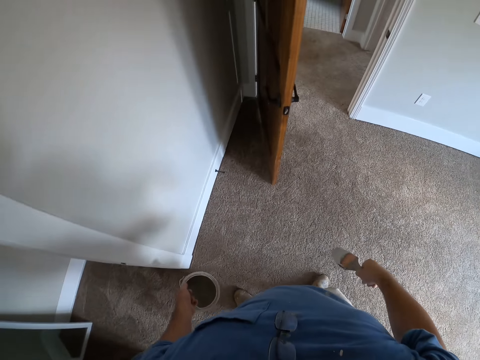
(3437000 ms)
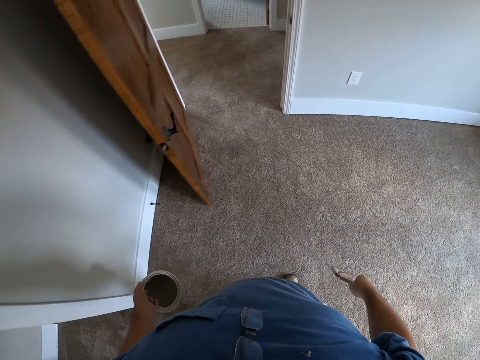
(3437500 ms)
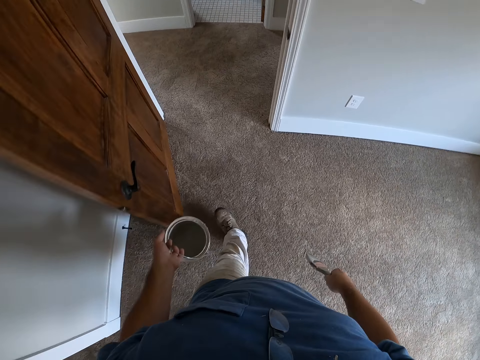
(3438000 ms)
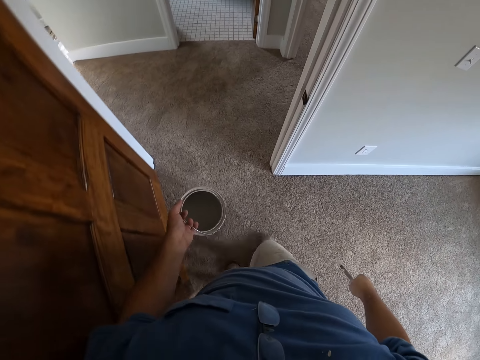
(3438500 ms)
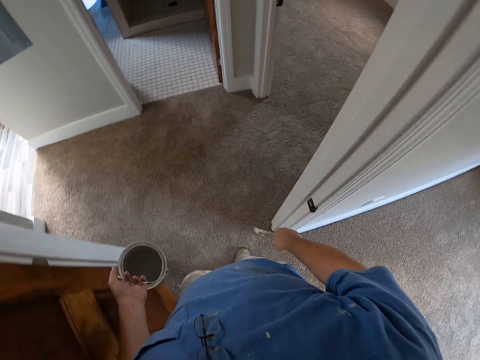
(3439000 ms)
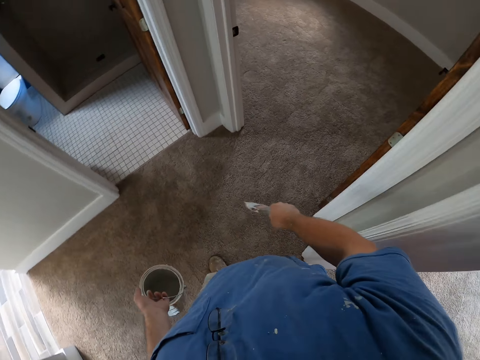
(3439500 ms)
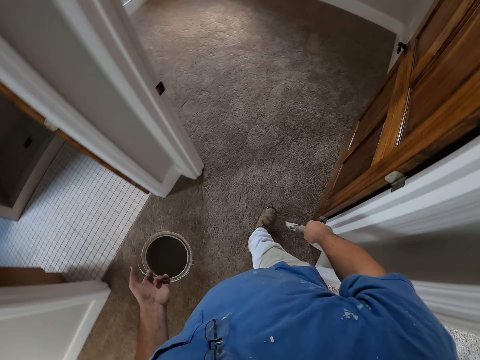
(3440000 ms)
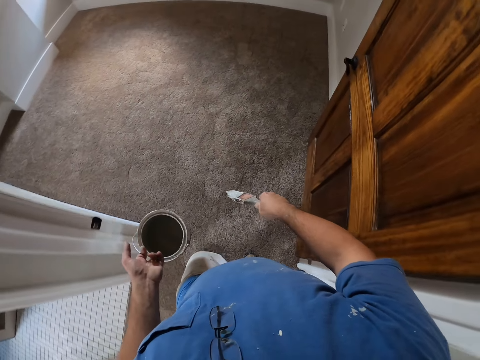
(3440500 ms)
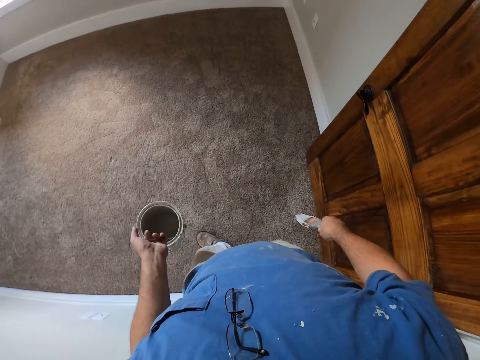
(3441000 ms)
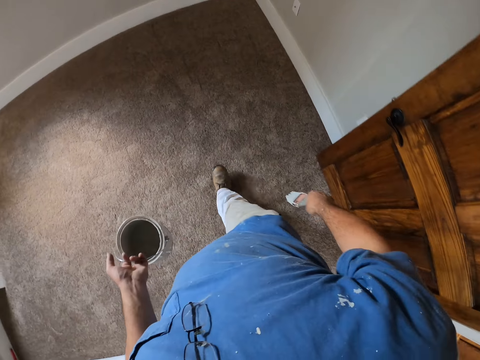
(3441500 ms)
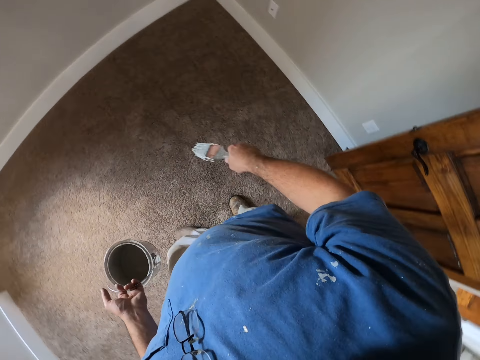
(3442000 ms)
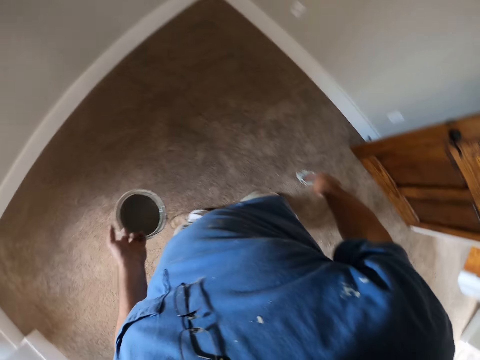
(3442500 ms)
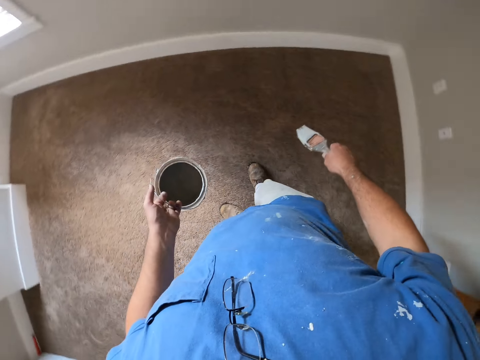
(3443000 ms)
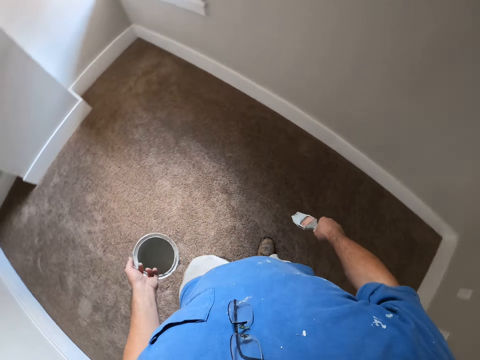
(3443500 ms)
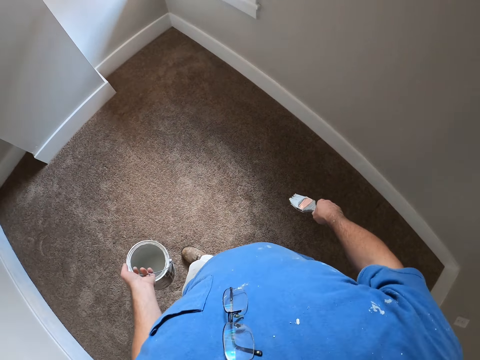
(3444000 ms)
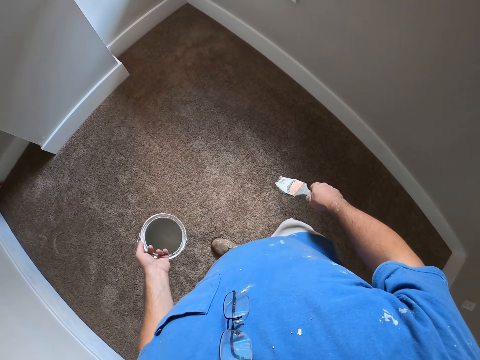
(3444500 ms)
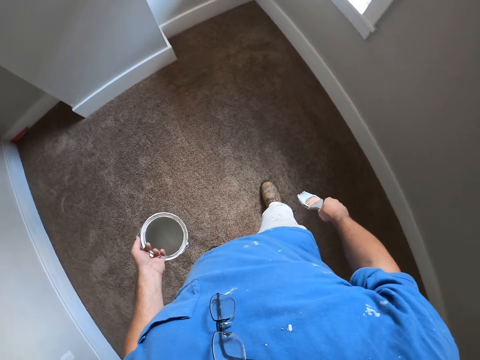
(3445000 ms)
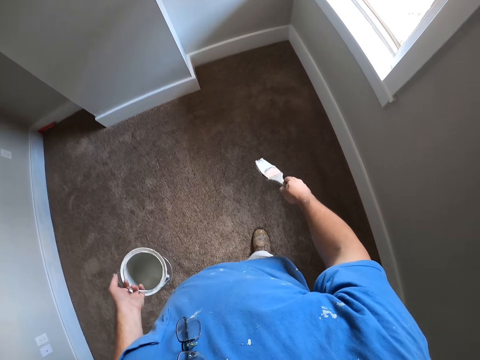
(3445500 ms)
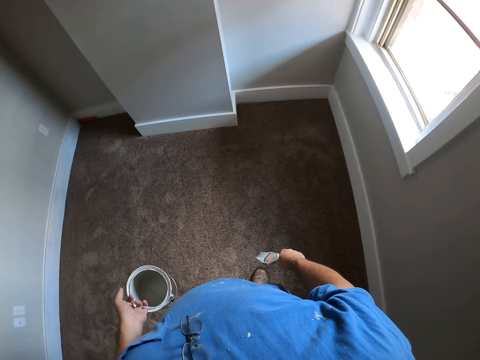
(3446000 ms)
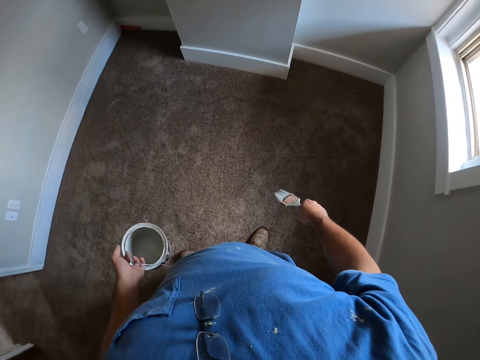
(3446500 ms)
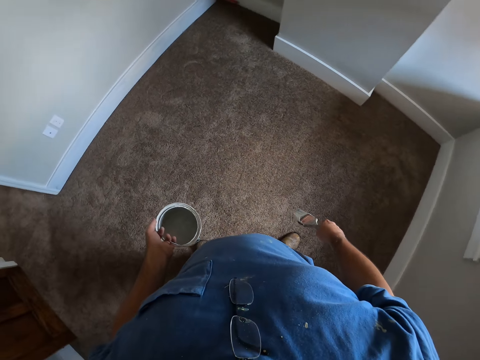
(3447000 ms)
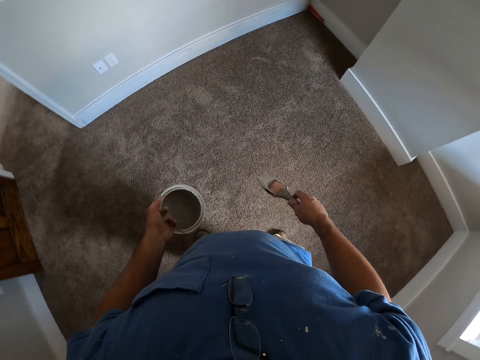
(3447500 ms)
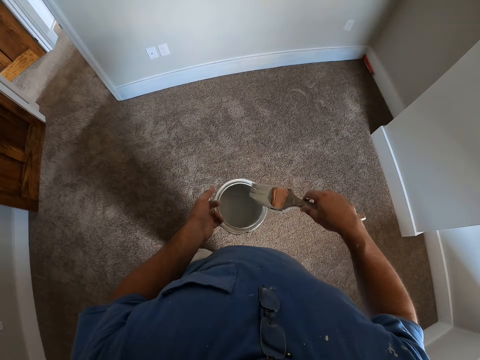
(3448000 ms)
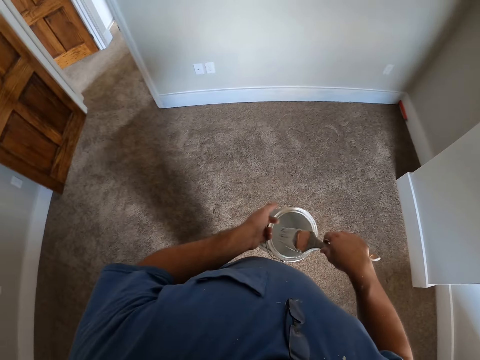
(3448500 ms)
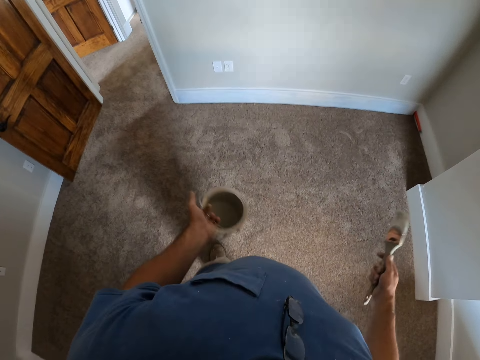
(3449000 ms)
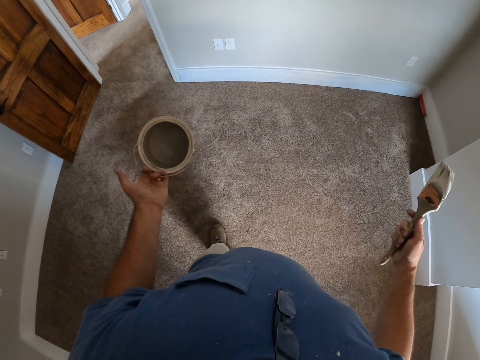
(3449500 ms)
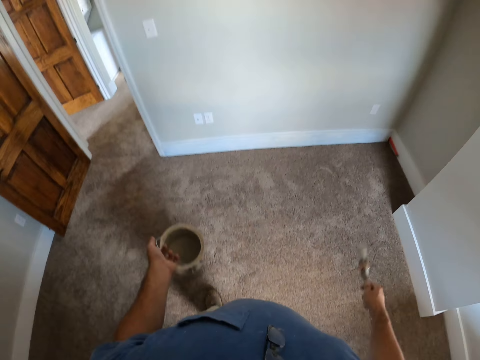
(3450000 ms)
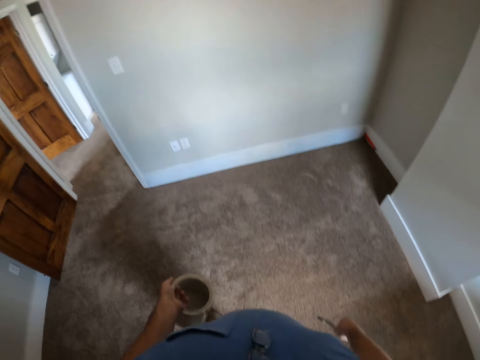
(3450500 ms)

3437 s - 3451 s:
The camera wearer walks out of the room into a second room. He looks around in the room. He dips the paint brush into the paint bucket or tin. He removes the brush from the tin. He gesticulates with his hands.

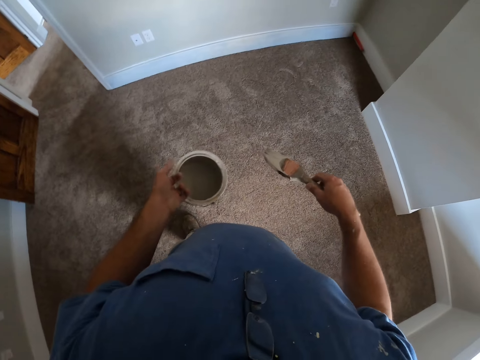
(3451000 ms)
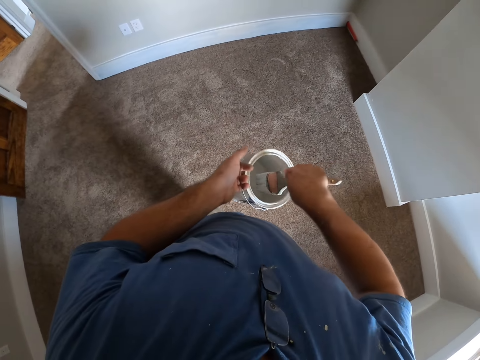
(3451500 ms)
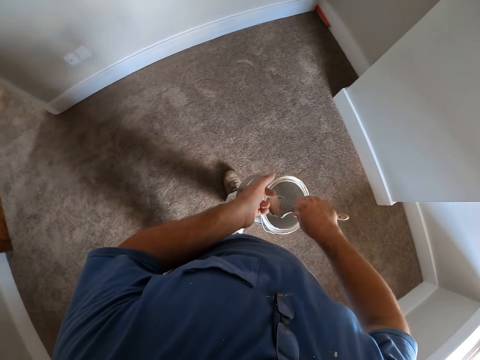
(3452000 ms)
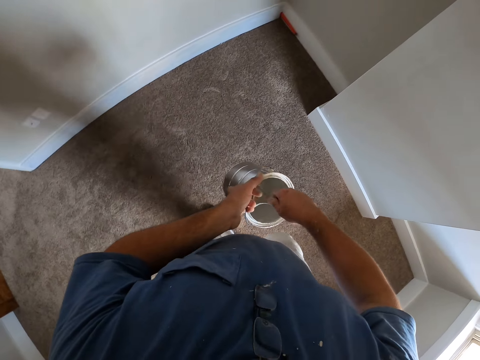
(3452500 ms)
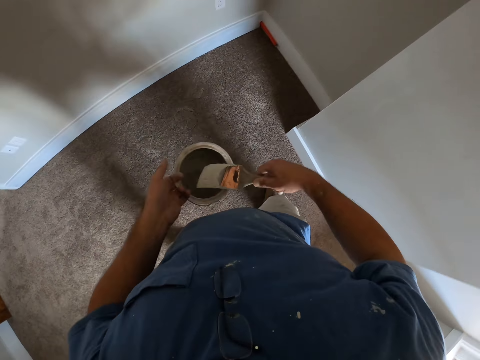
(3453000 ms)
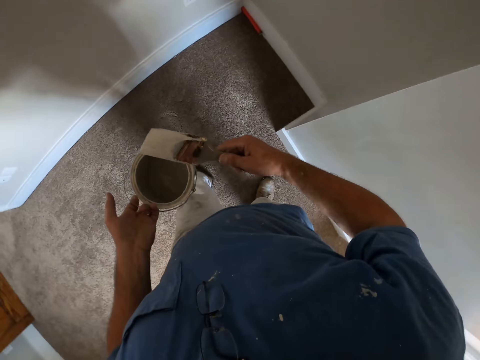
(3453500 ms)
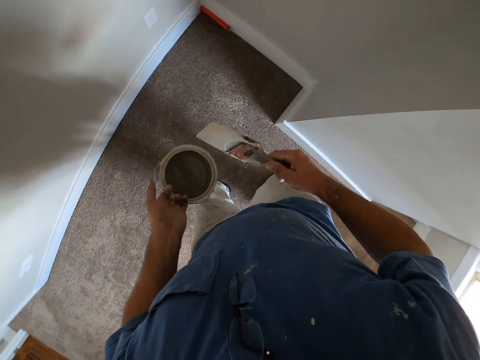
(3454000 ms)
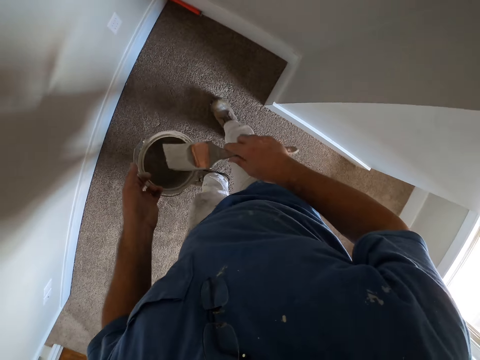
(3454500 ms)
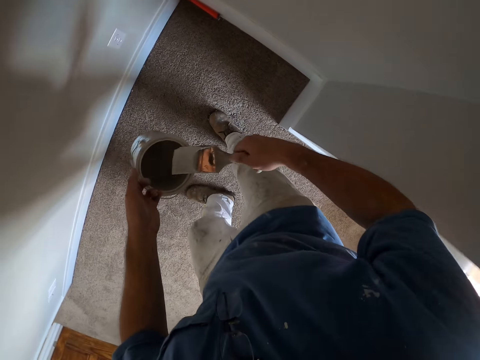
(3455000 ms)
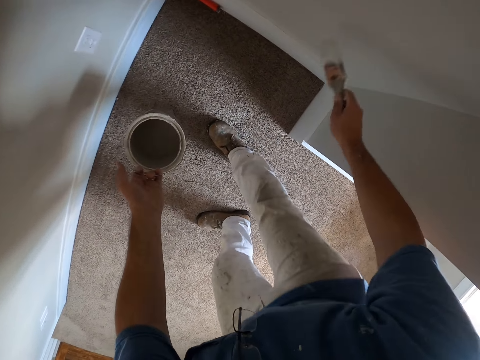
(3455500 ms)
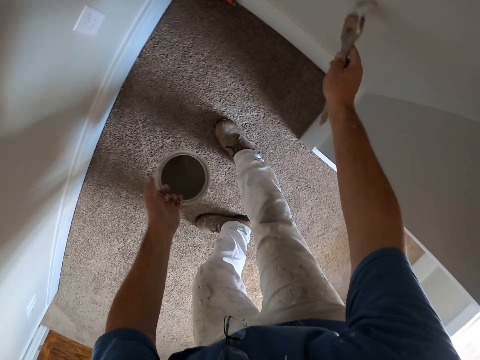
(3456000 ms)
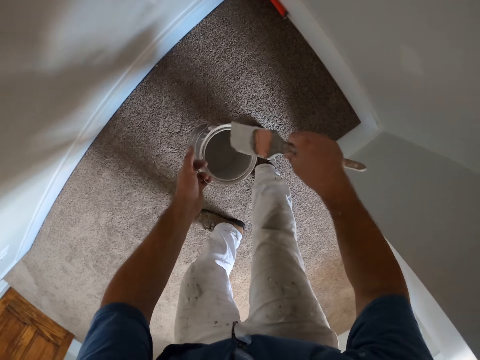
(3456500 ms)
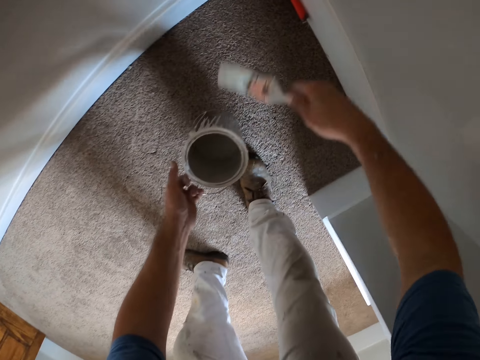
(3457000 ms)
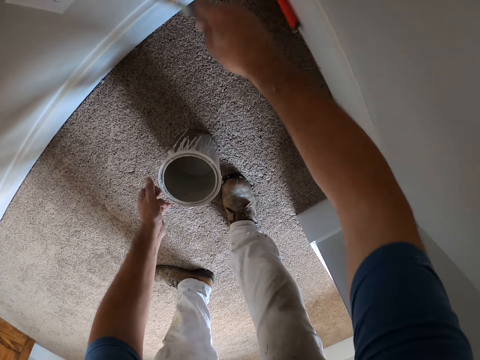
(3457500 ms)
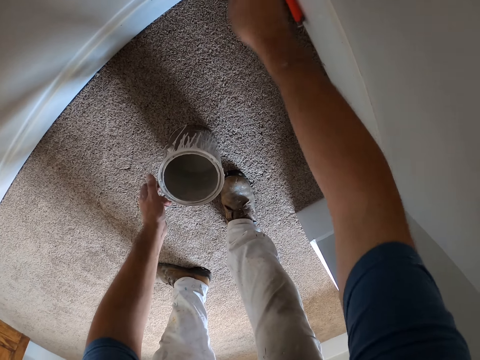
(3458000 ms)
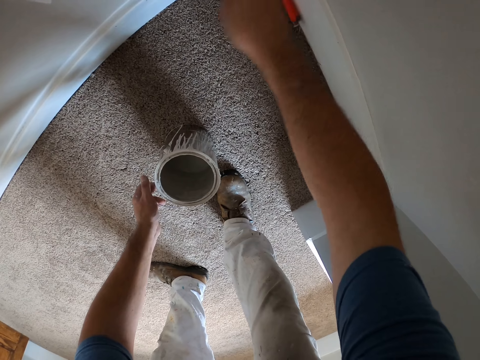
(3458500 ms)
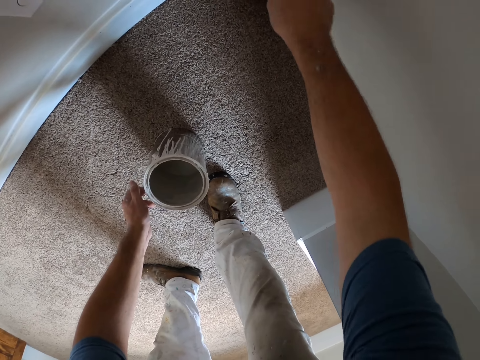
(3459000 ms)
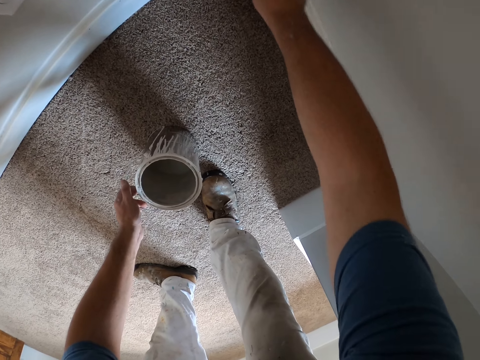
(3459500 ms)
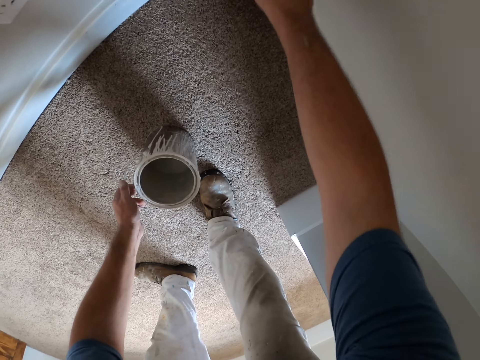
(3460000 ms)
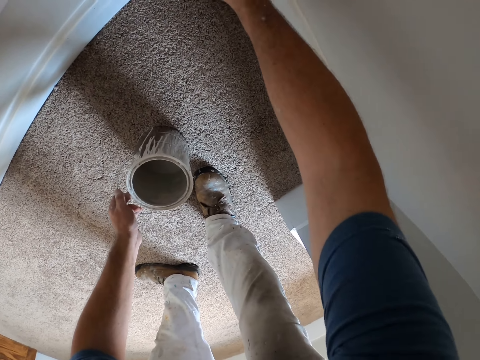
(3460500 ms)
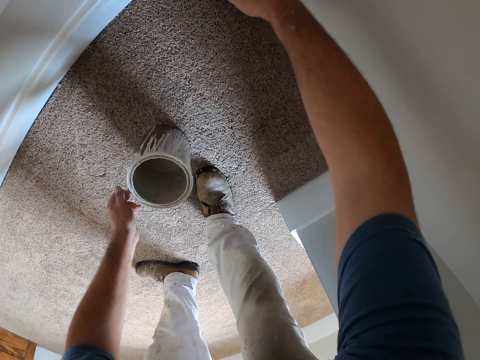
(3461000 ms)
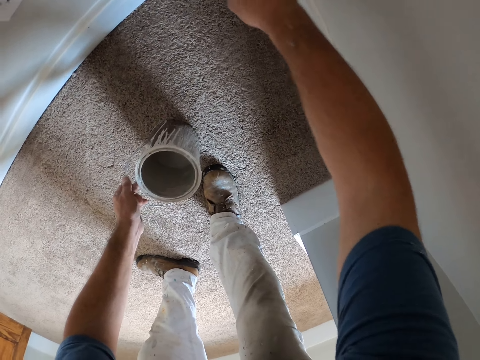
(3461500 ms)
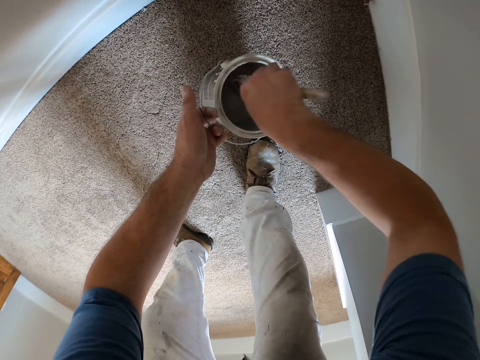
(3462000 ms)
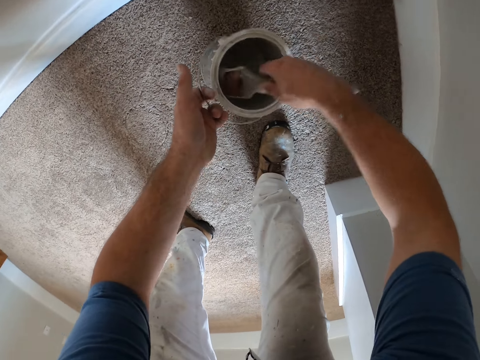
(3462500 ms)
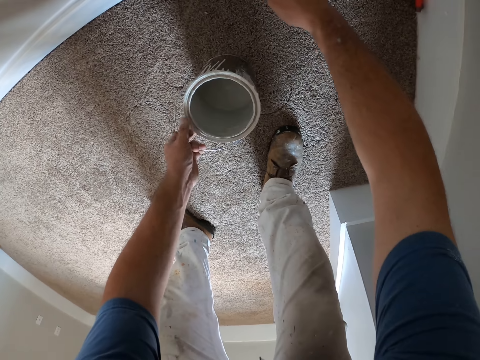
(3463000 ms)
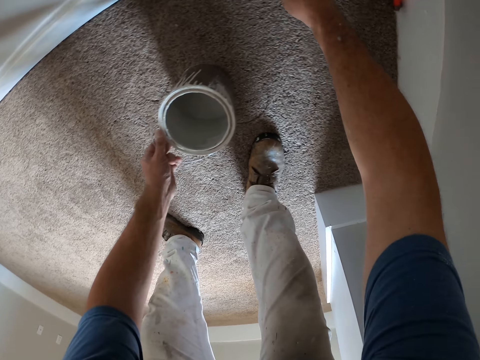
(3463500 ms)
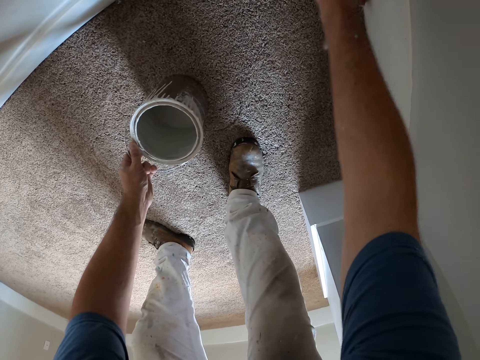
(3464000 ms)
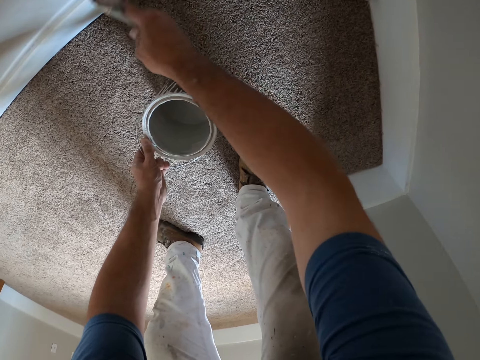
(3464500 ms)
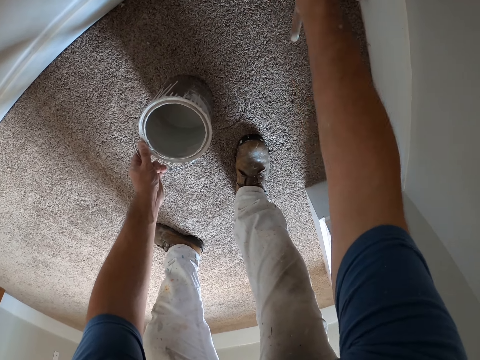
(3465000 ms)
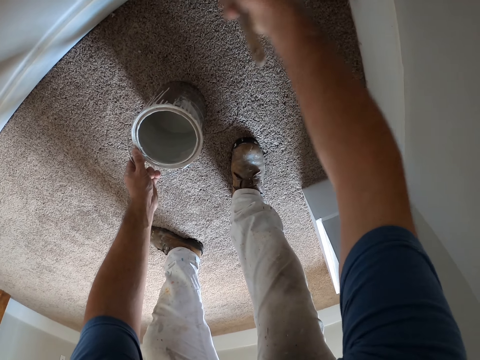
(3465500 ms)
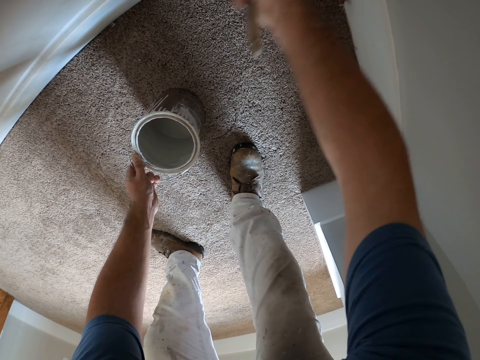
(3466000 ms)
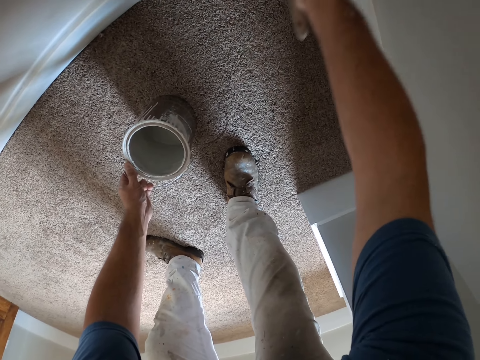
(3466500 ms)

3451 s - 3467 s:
The camera wearer dips the paint brush into the paint bucket or tin again. They walk toward the wall. They wipe the paint brush on the side of the paint bucket. They remove the brush from the tin. They paint the wall of the second room with the paint brush. They dip the paint brush into the paint bucket again. They continue painting the wall in the second room with the paint brush. They dip the paint brush into the paint bucket again. They remove the brush from the tin. They continue painting the wall in the second room with the paint brush.
